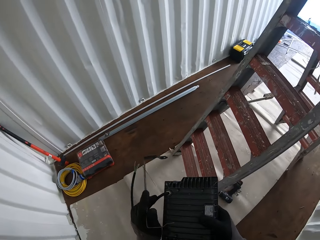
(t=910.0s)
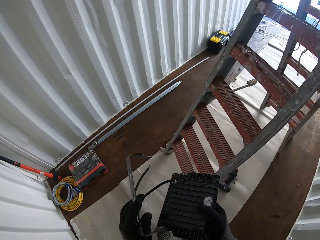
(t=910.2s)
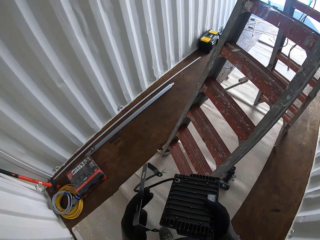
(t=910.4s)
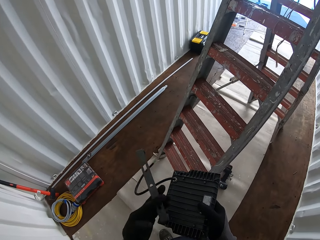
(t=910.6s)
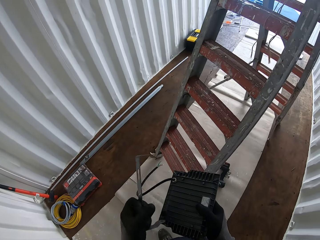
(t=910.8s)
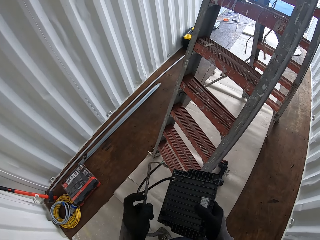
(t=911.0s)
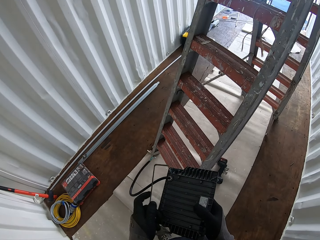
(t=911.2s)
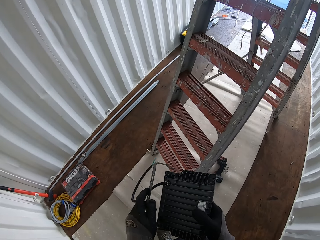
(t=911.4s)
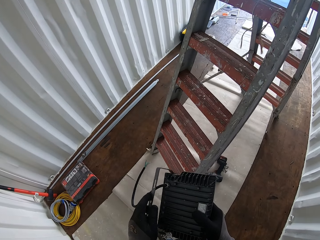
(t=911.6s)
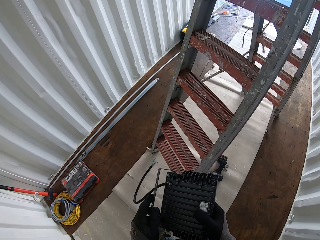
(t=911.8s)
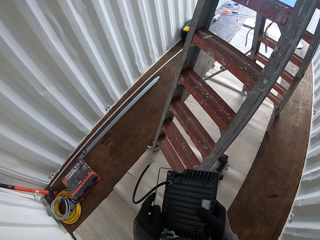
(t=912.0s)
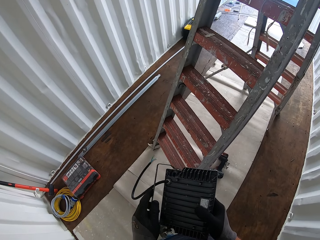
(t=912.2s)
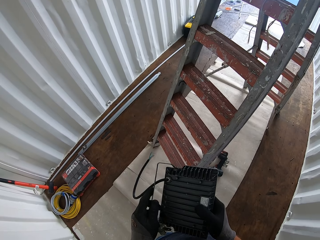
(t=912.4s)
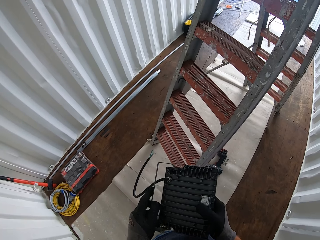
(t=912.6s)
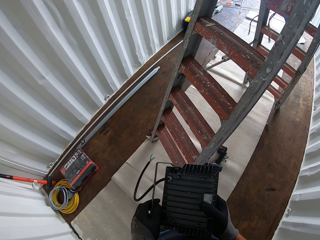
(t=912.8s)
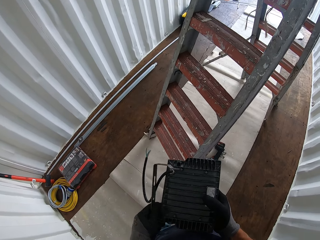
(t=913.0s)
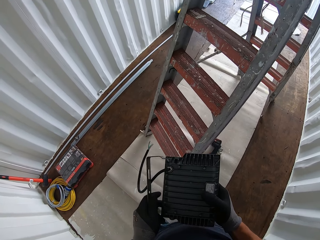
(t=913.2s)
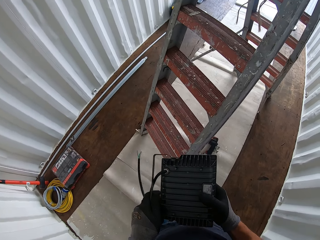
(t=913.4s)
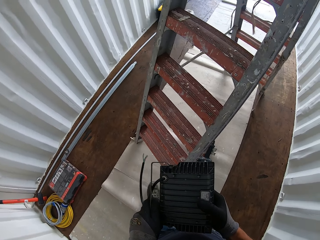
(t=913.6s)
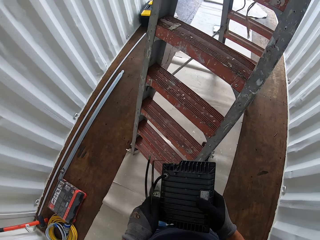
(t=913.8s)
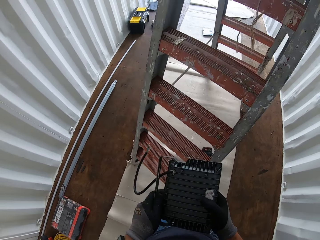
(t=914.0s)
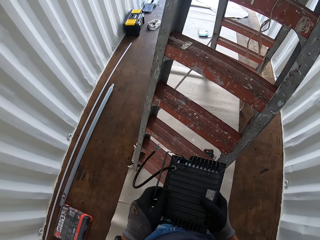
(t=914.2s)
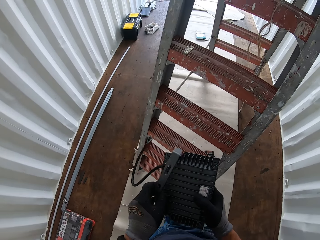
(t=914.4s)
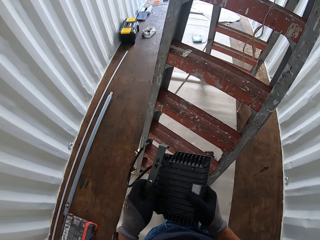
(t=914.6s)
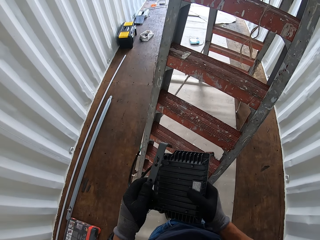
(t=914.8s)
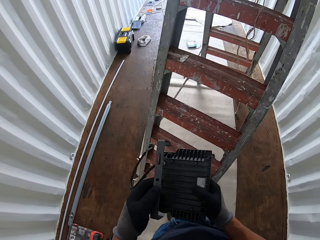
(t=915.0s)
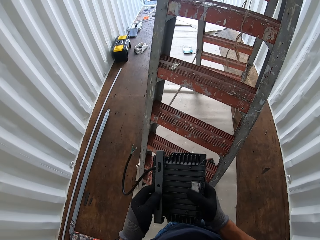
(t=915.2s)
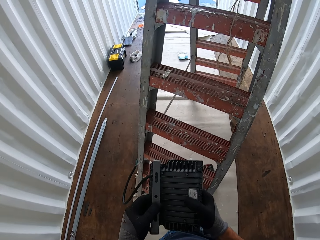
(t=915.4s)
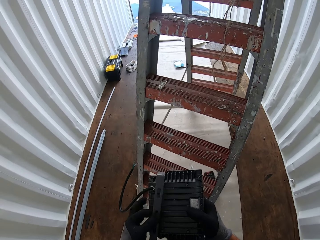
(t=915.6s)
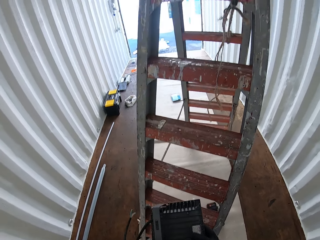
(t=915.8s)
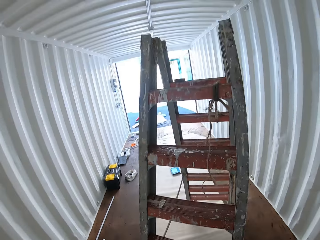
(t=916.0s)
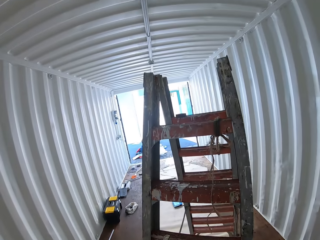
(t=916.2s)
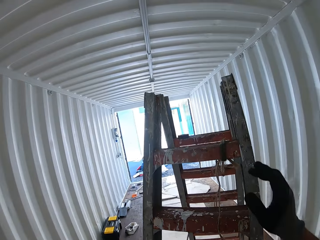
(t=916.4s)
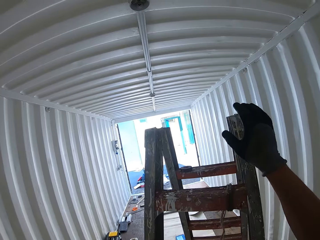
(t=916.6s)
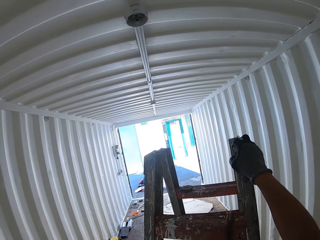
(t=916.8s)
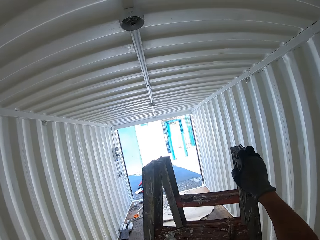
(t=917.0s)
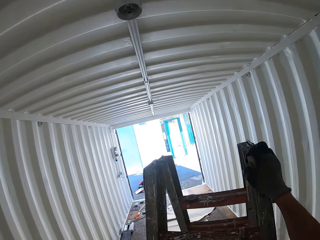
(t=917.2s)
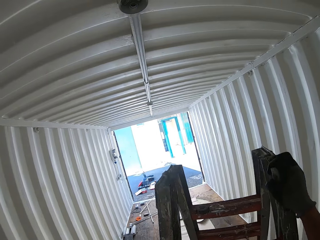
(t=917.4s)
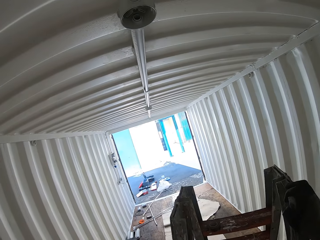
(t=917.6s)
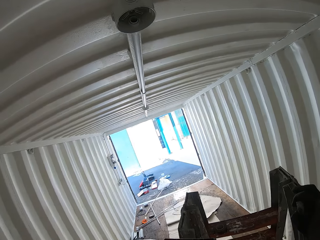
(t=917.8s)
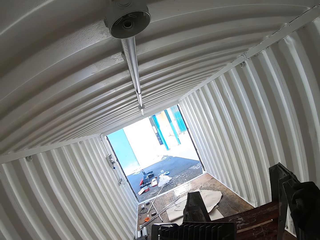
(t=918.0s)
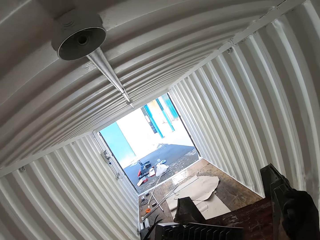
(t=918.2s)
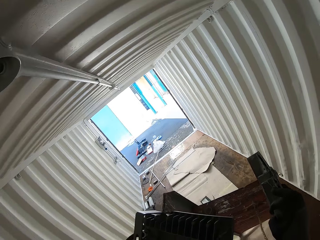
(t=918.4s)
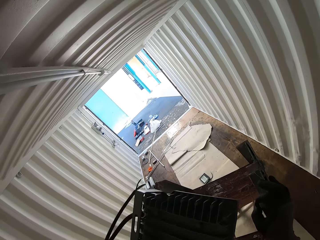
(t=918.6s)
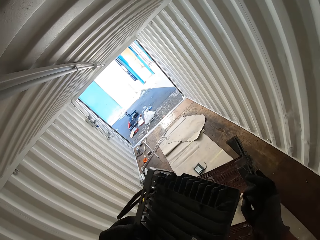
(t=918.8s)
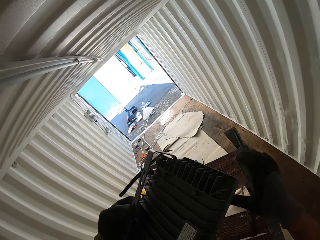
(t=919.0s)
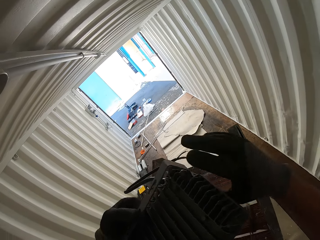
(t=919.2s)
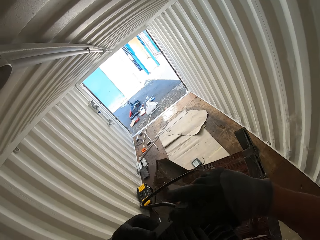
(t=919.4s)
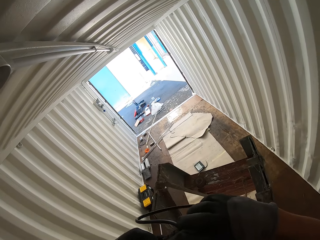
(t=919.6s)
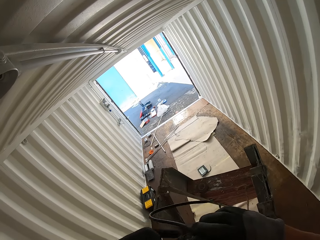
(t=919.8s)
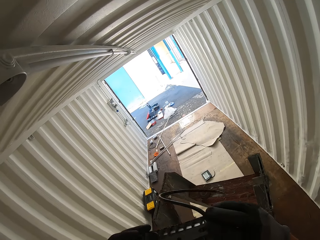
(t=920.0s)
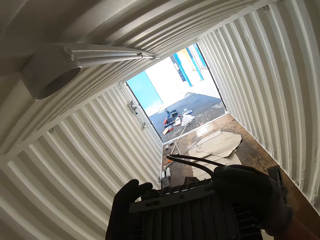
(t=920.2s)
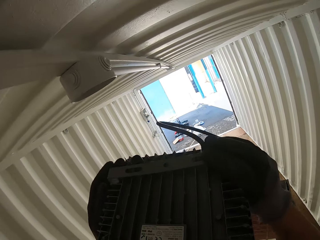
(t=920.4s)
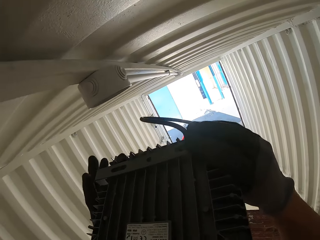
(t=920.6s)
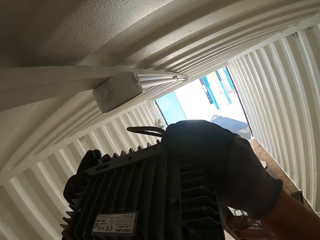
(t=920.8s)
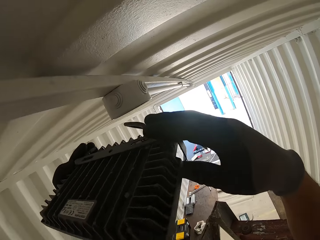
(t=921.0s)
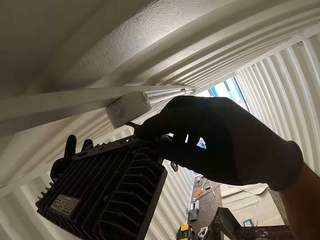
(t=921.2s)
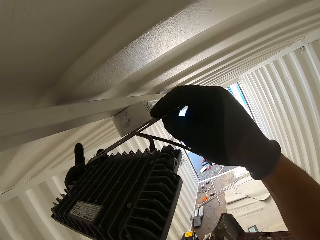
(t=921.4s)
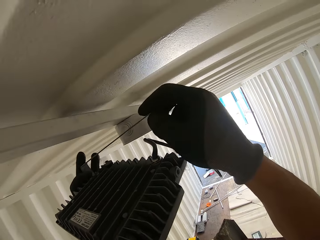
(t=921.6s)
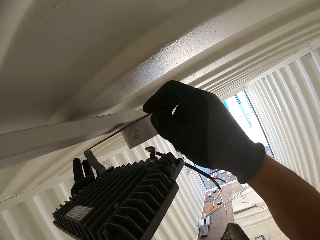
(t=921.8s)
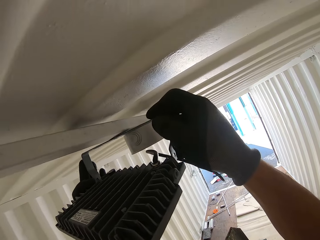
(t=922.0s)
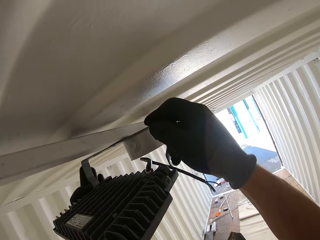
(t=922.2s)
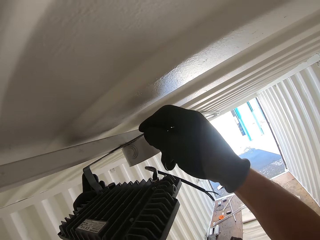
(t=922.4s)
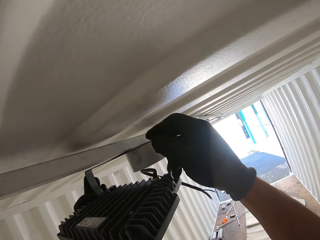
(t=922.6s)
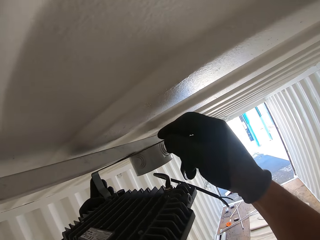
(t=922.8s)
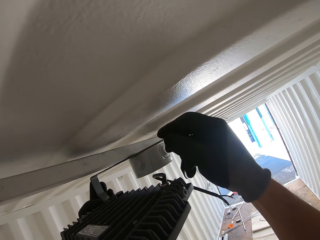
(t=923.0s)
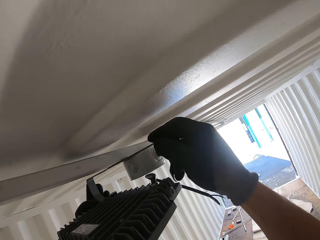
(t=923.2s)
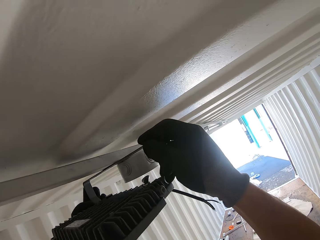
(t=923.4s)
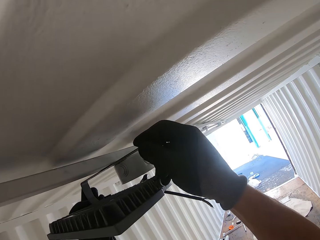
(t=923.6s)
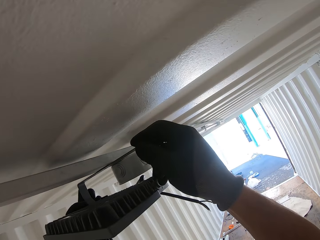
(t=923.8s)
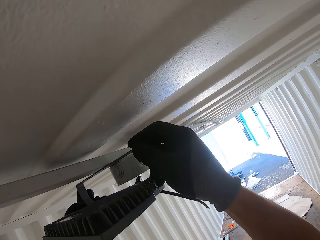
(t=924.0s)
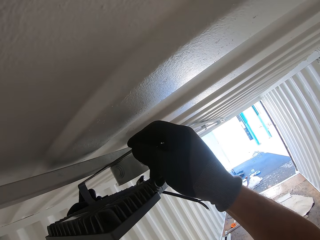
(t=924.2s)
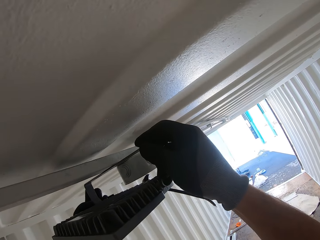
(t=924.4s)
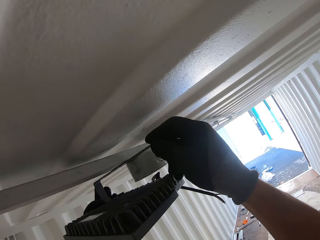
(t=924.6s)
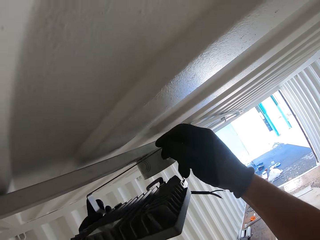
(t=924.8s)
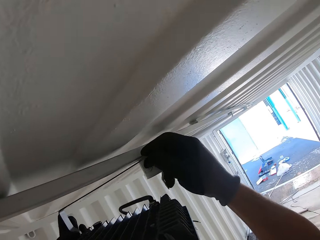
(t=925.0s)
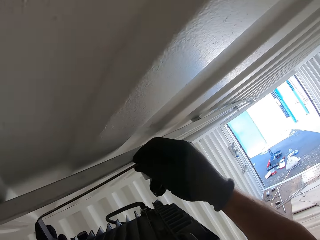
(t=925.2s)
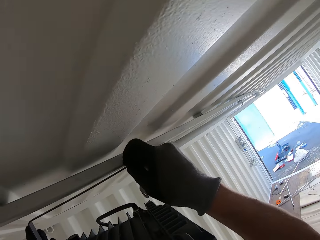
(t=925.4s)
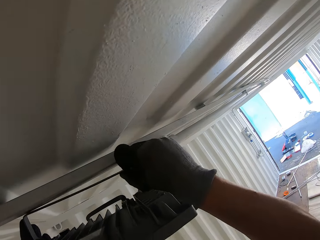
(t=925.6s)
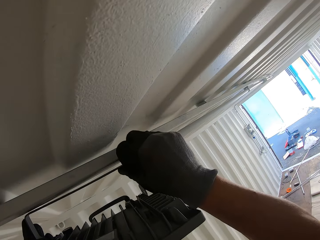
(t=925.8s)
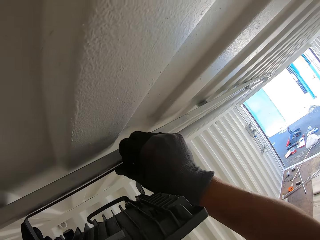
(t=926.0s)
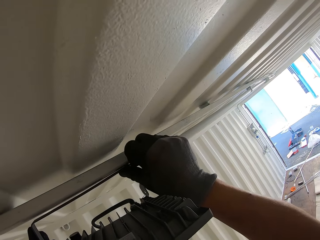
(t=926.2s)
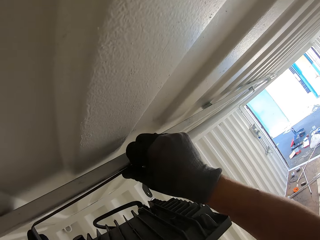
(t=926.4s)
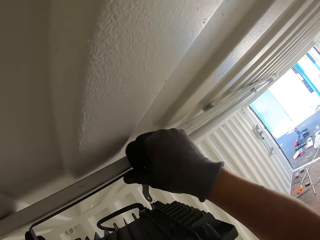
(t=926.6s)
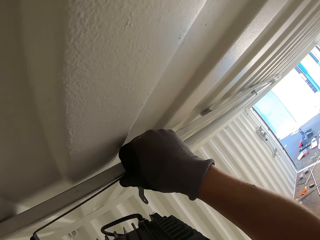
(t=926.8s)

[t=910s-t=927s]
The camera wearer holds the holder against the panel light. They fix a metal around the light bulb. They climb the ladder with the LED panel light and the holder. They hold the panel holder against the ceiling and hold up the LED panel light. They fit the light bulb on the upper side of the Conex box.

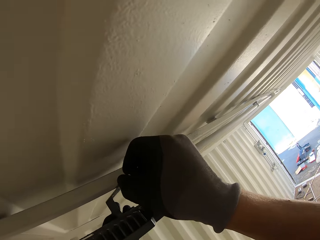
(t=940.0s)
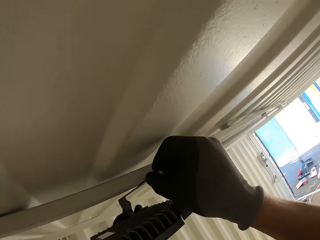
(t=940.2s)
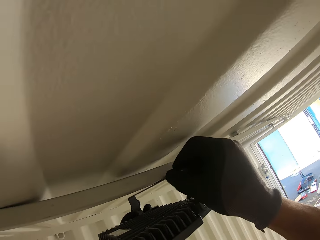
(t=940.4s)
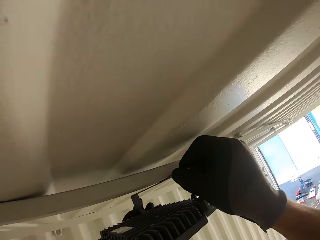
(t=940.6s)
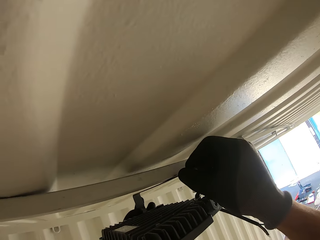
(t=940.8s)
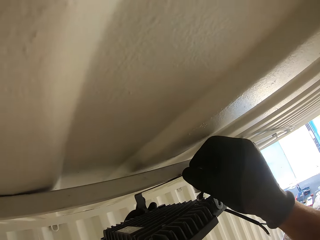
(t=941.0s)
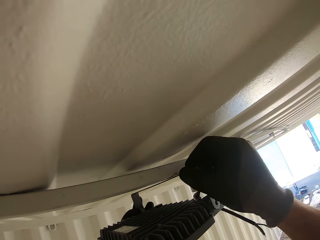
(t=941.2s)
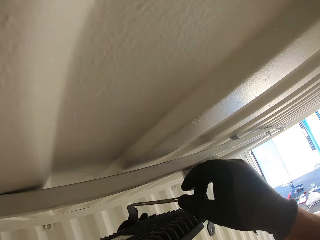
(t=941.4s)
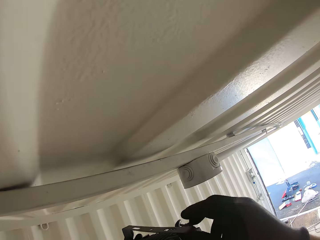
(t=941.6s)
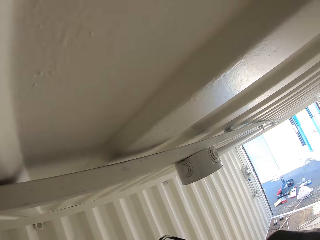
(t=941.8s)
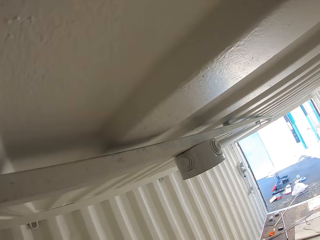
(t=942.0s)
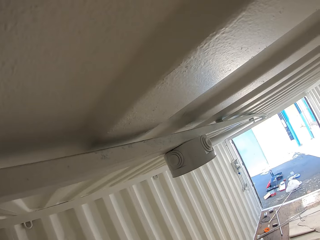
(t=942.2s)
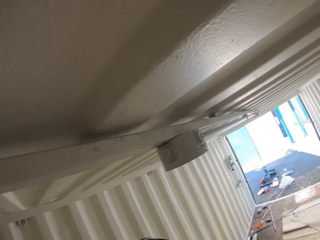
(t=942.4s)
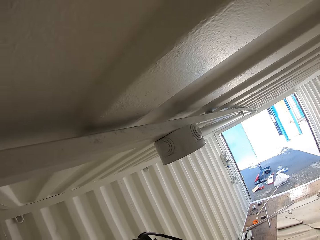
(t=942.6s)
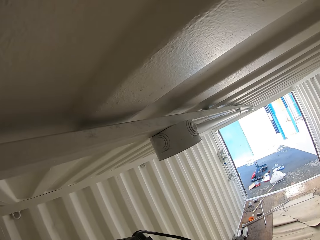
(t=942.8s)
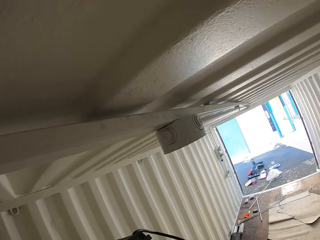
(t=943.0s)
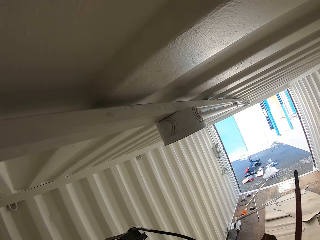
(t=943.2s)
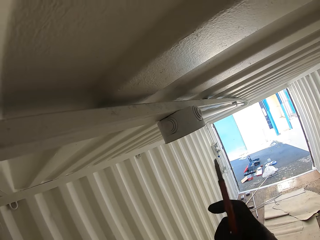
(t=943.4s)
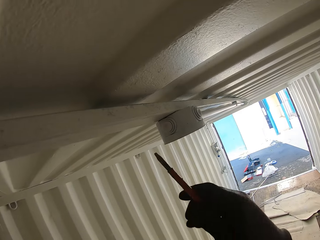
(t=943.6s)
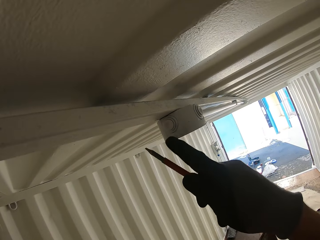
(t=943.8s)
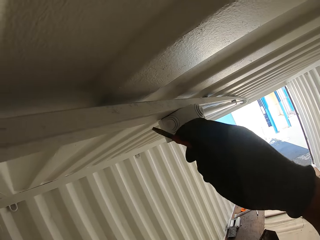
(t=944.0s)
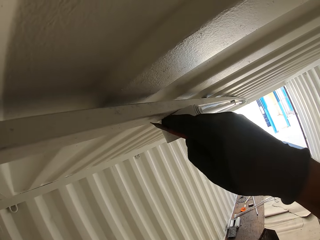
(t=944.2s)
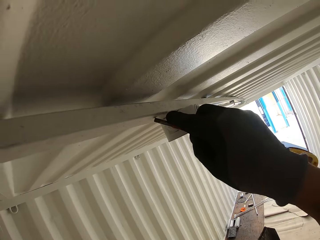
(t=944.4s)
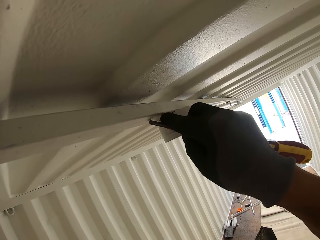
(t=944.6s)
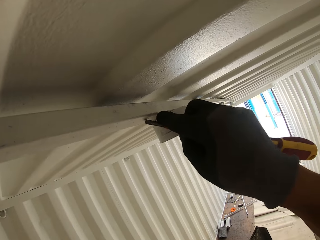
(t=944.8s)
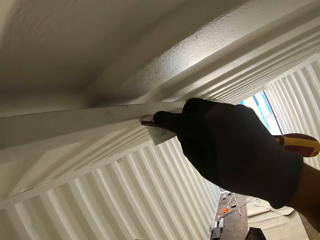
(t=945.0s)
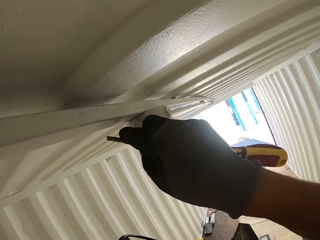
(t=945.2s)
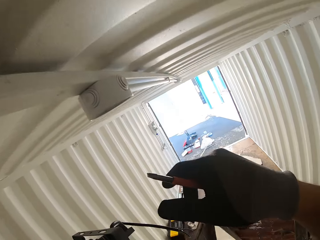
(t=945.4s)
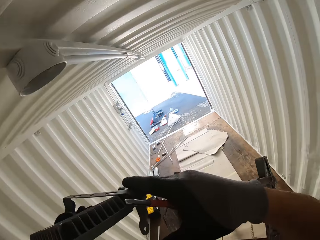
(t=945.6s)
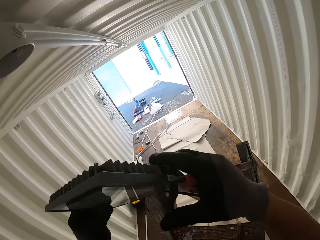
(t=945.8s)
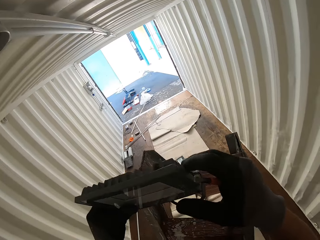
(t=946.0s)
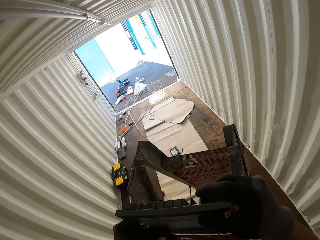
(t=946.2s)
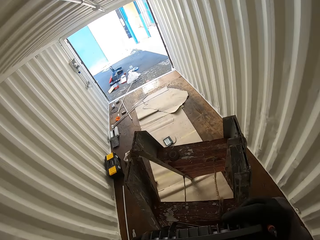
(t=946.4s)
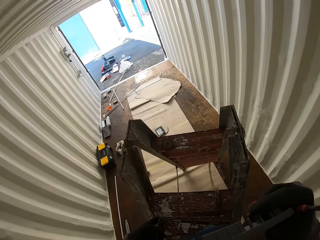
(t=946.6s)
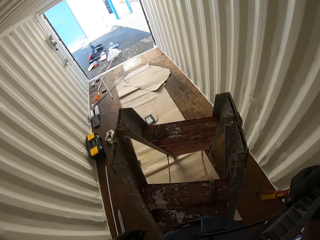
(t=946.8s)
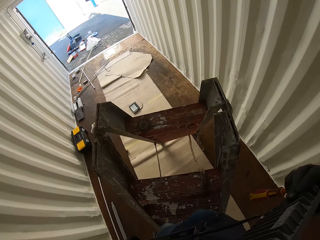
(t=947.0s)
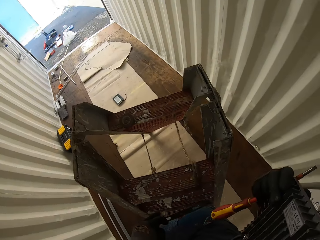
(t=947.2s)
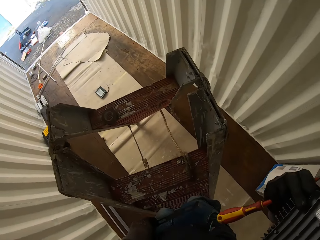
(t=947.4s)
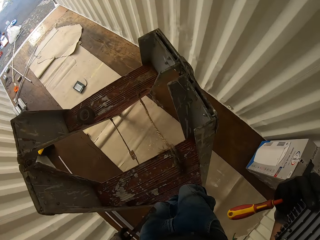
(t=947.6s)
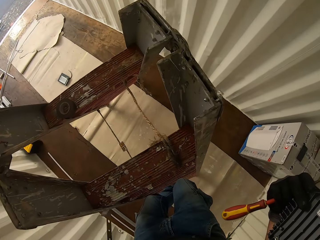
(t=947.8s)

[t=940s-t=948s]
The camera wearer pauses. They hold a screwdriver and mark the upper side of the Conex box with the screwdriver. They hold the LED panel light, the panel holder and the screwdriver. They go down the ladder with the panel light, the panel holder and the screwdriver.
